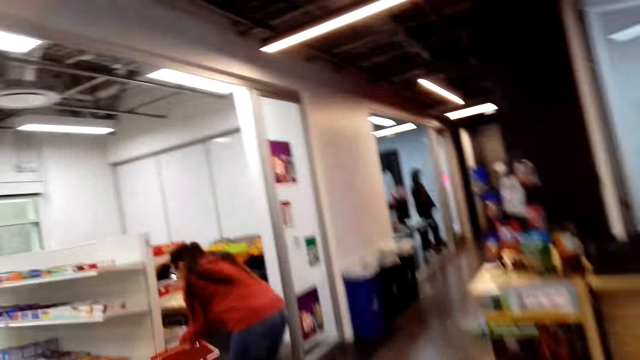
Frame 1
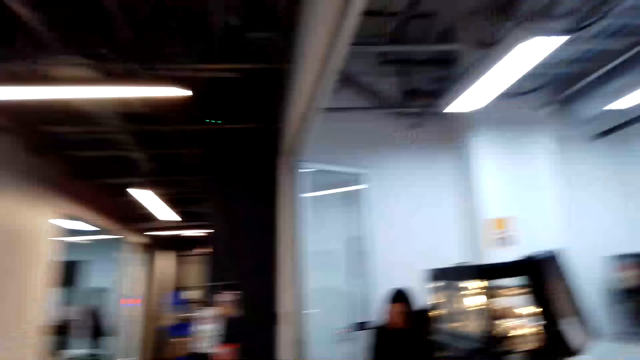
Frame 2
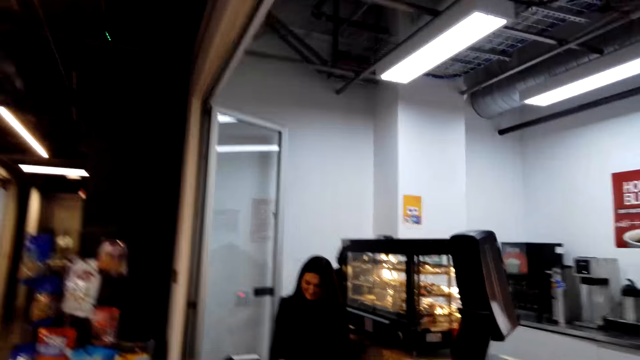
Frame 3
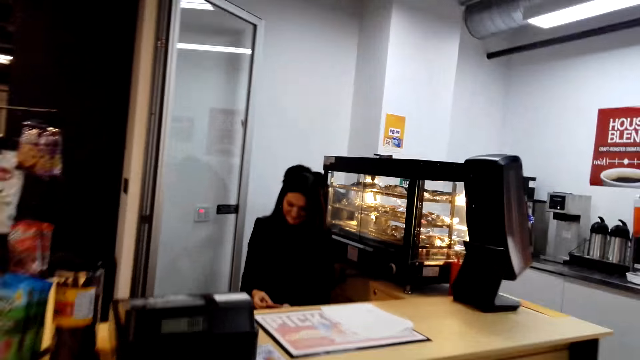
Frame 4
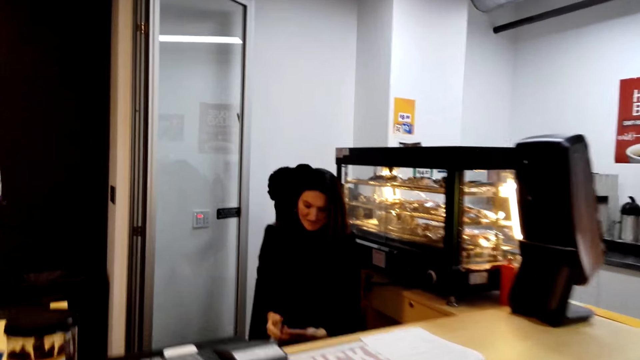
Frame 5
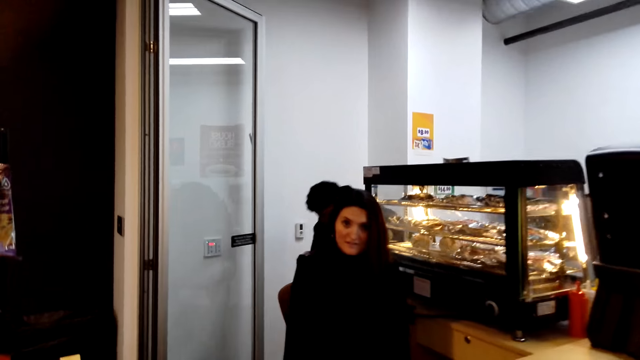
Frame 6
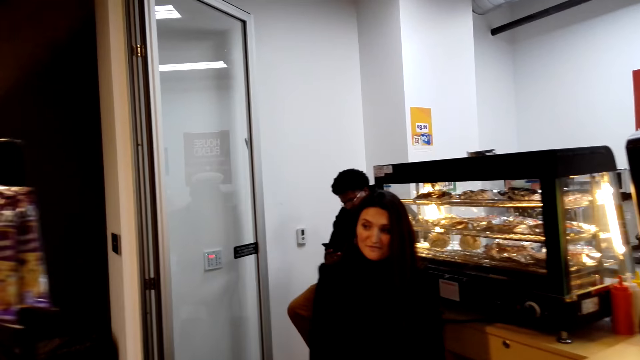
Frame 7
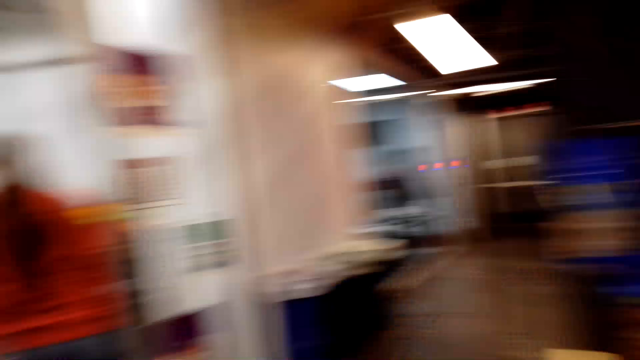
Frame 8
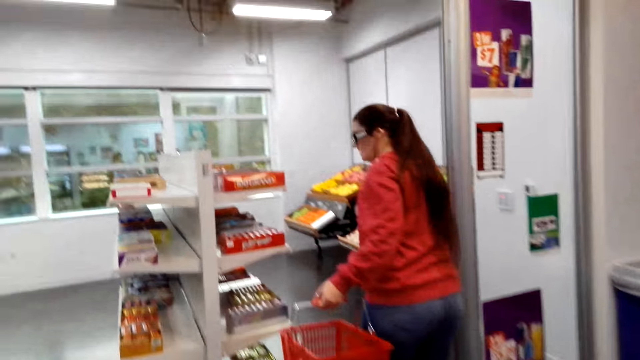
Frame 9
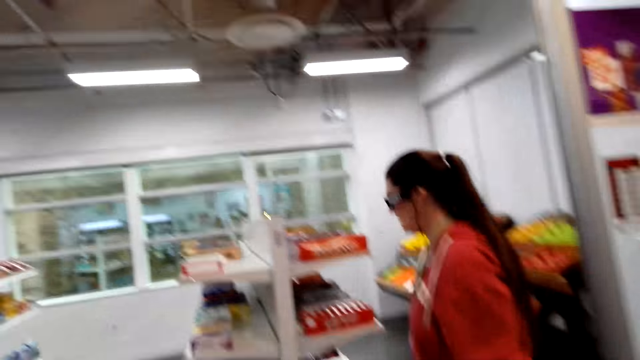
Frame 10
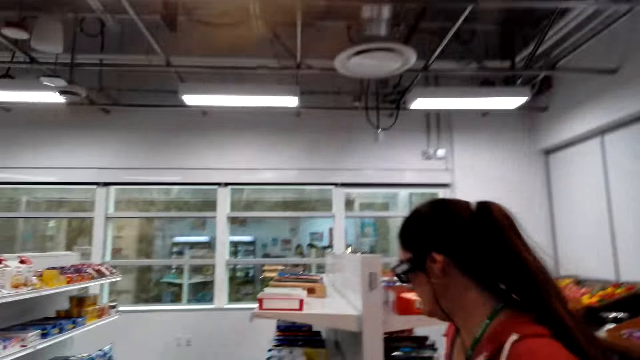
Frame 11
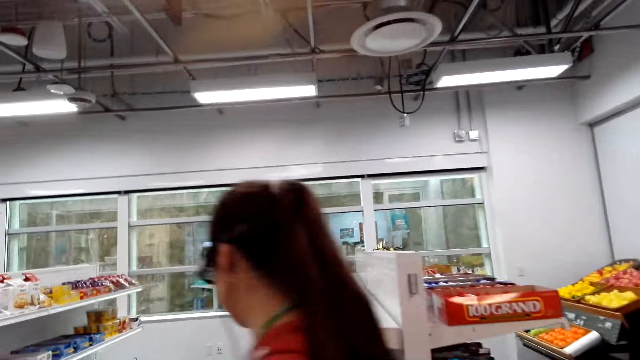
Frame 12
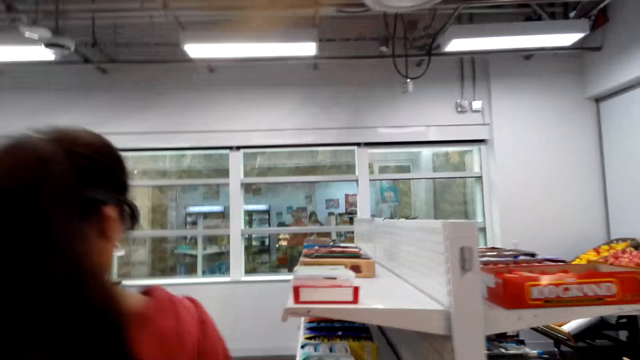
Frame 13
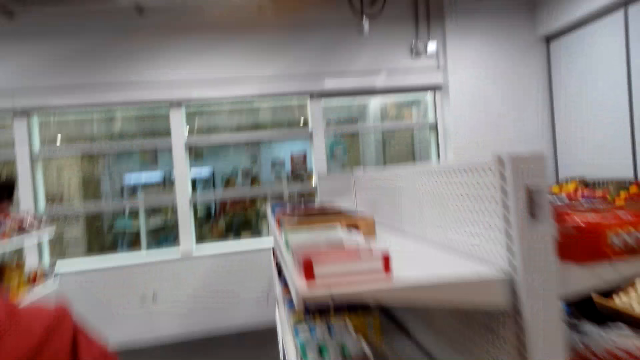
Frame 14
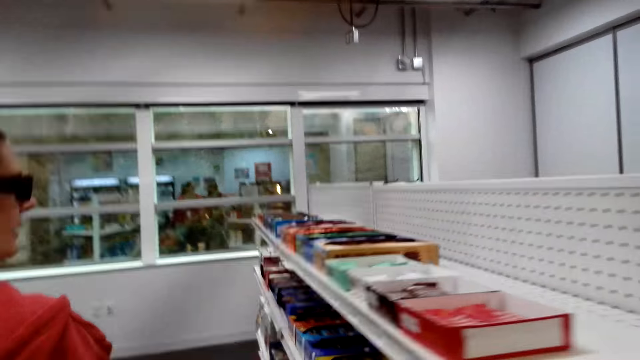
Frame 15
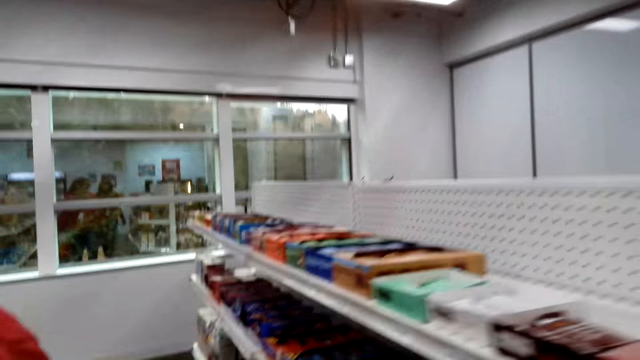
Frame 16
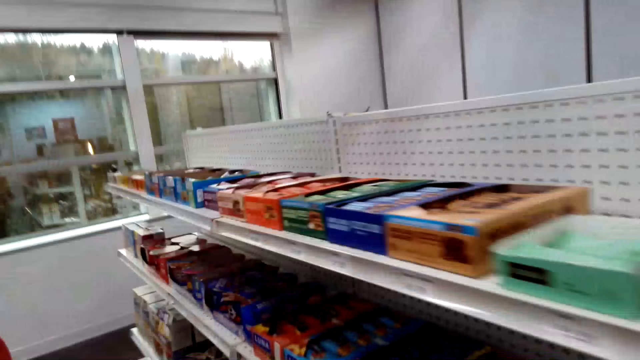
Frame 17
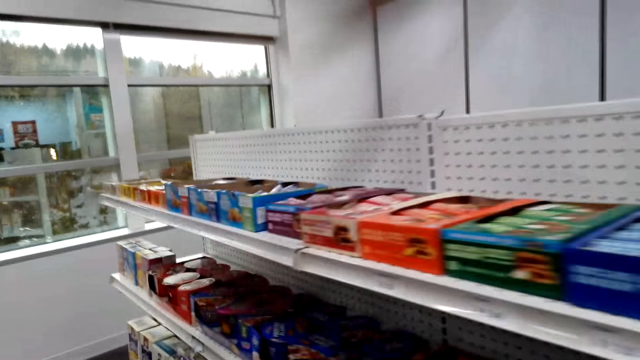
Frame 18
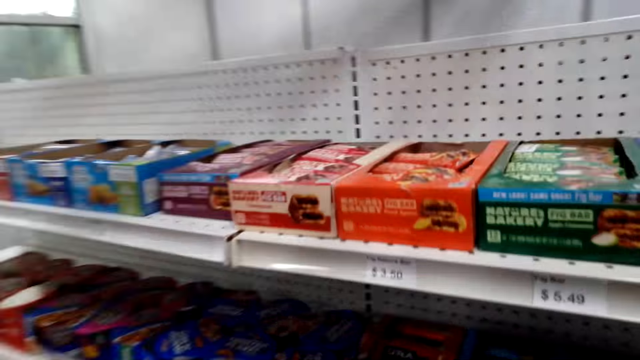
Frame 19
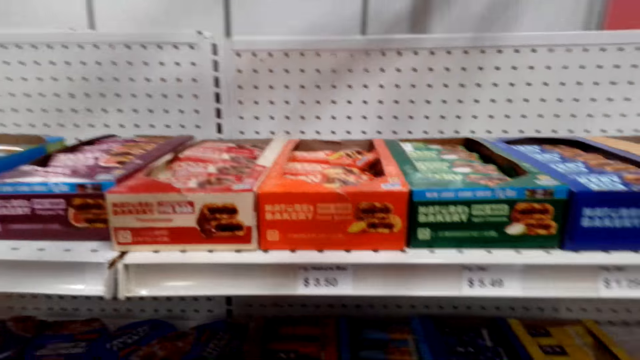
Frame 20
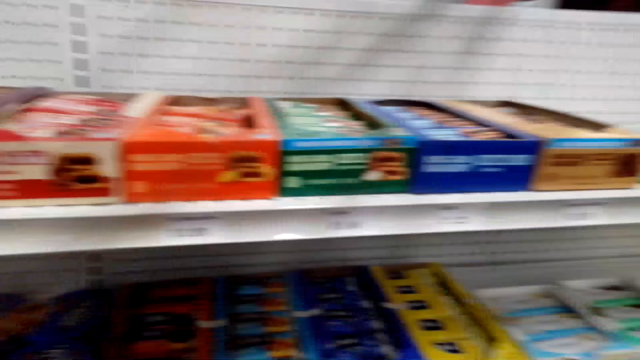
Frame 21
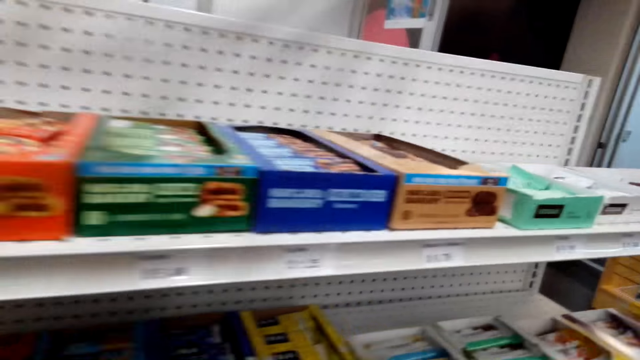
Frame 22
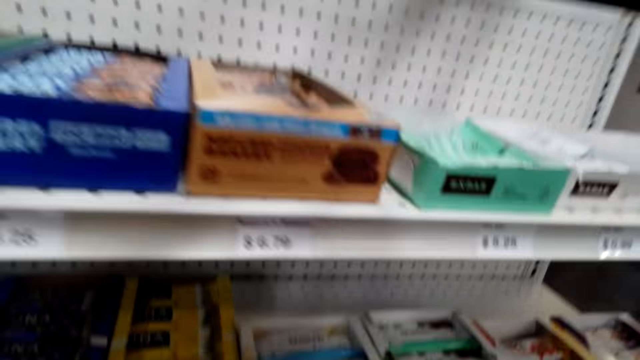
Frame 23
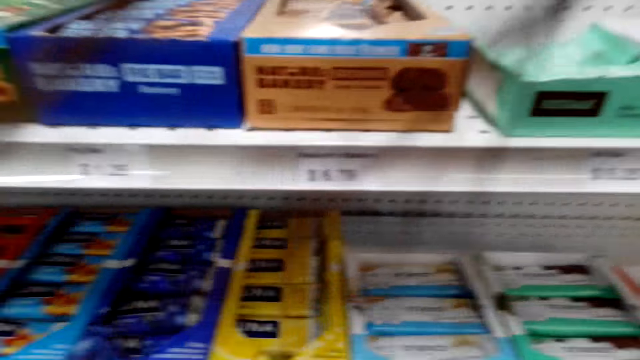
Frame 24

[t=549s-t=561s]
The camera wearer follows a woman. They converse with another woman. The first woman walks towards a person. She walks towards the person again. A third woman picks up a basket. The camera wearer converses with another woman.

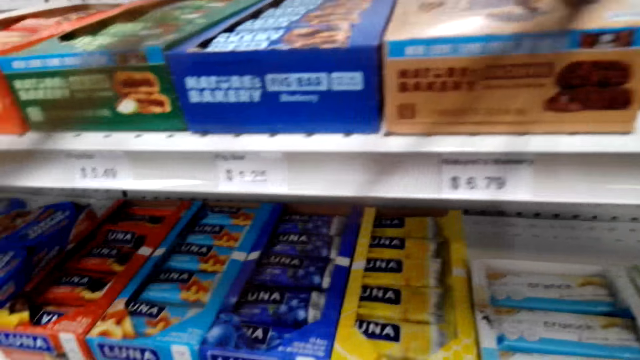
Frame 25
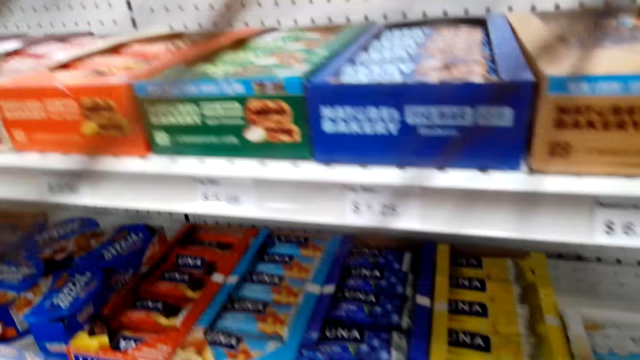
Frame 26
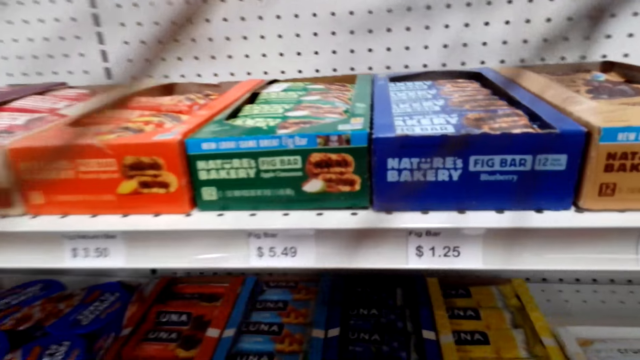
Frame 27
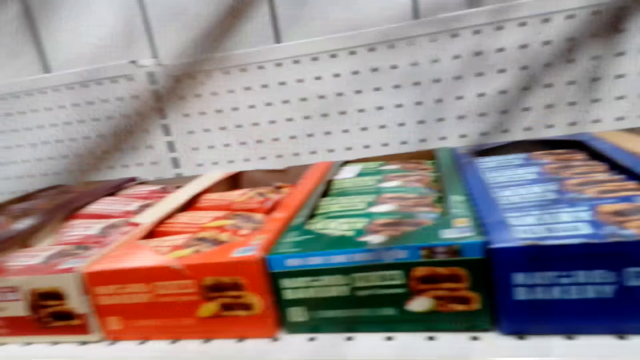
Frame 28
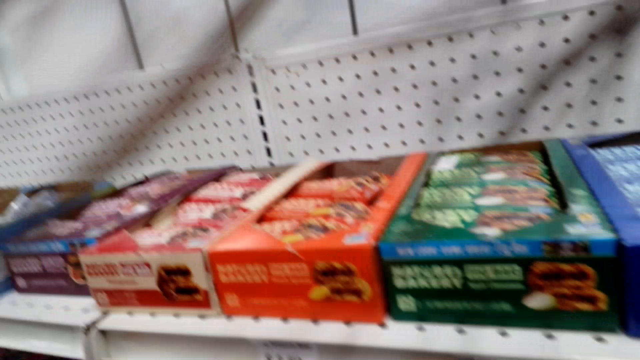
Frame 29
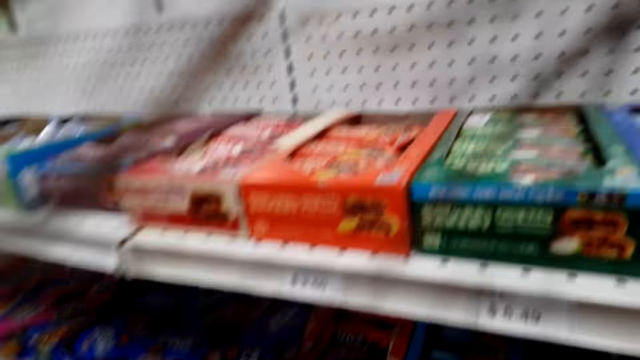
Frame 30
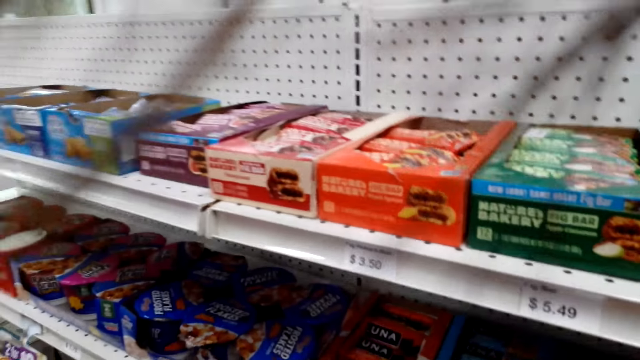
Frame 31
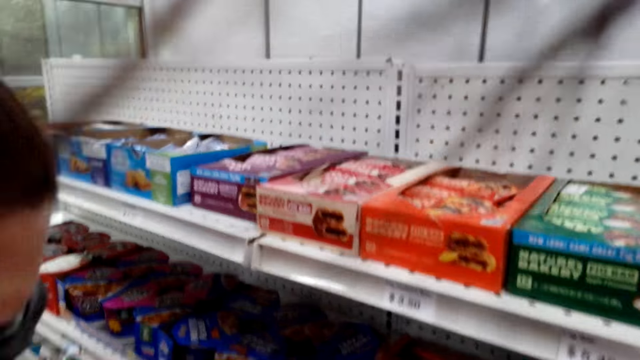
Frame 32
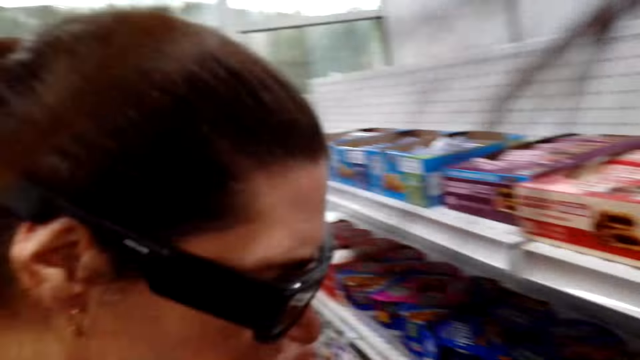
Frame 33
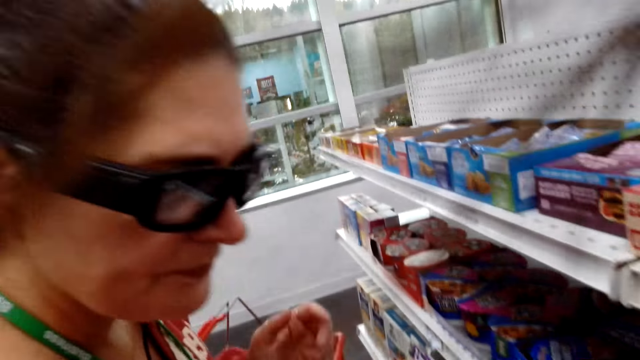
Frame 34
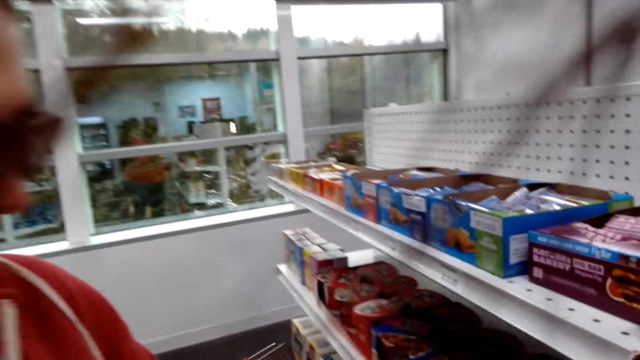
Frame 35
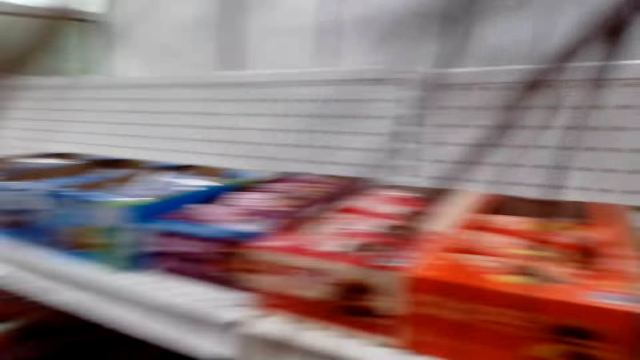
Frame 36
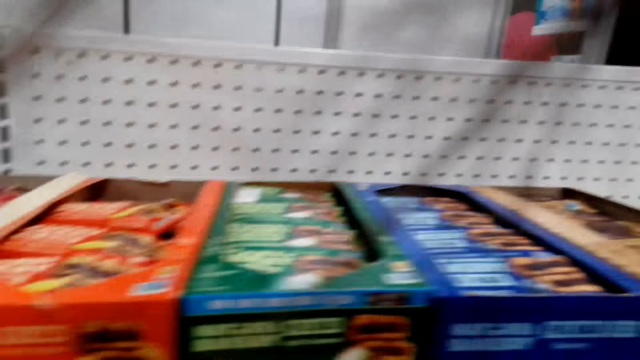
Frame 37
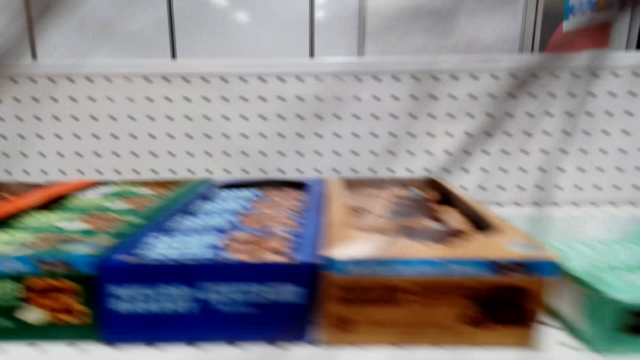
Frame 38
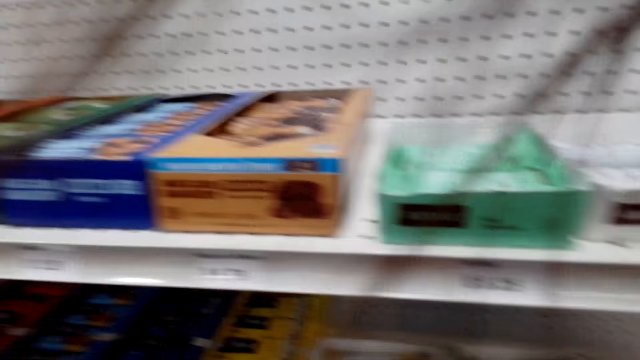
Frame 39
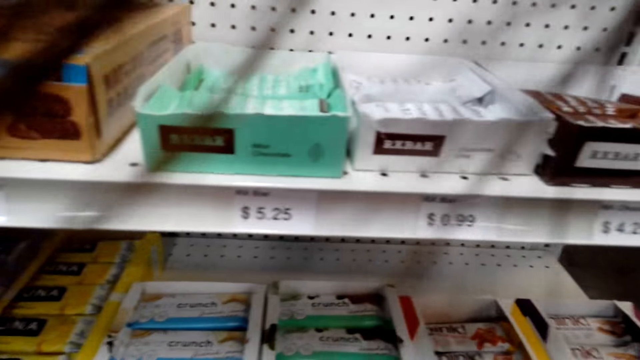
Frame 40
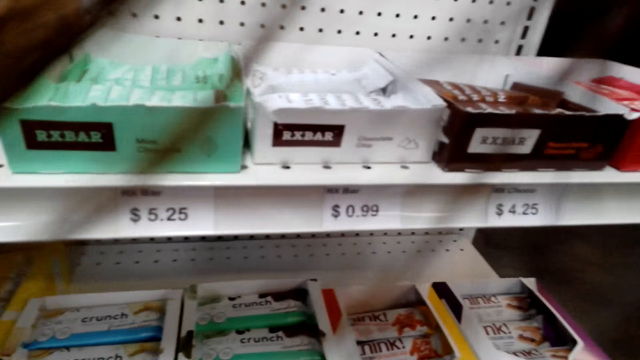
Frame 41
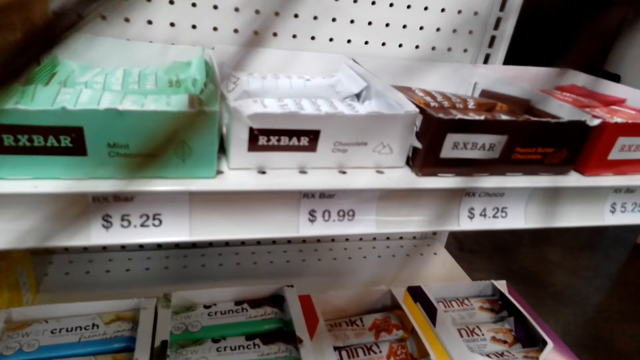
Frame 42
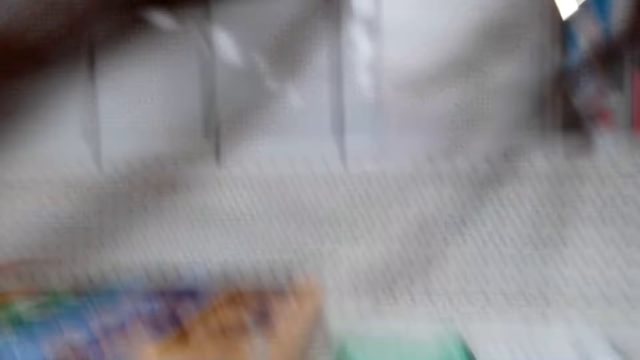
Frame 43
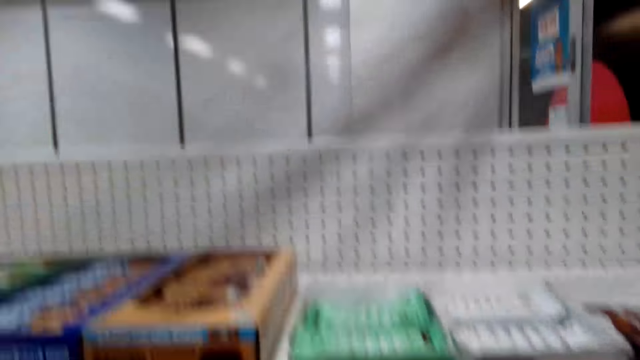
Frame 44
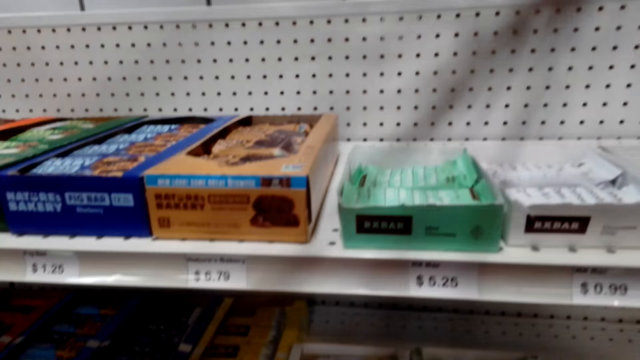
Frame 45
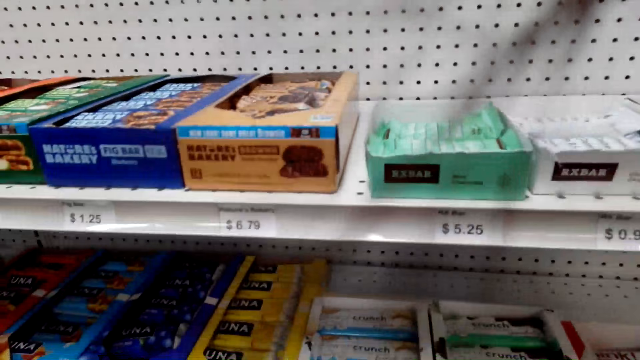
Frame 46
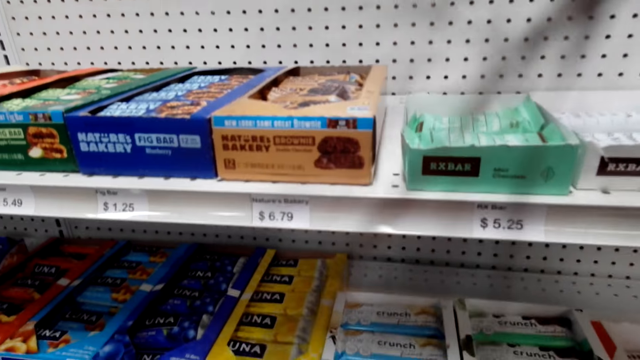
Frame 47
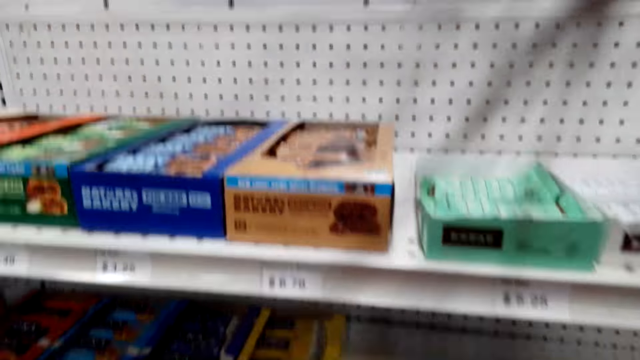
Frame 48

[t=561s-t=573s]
The camera wearer touches something.
